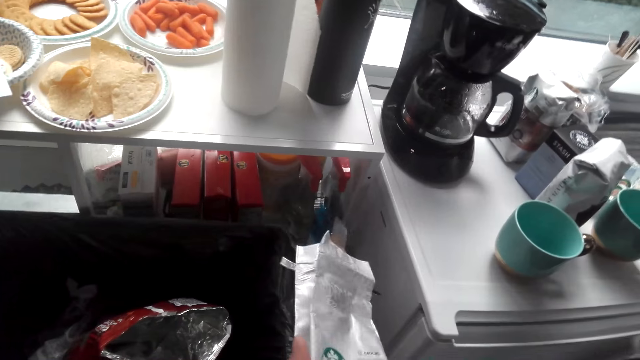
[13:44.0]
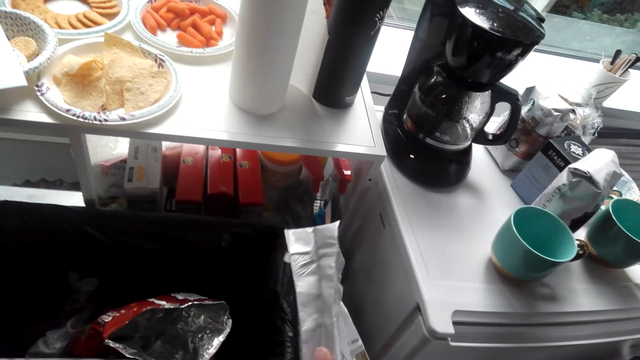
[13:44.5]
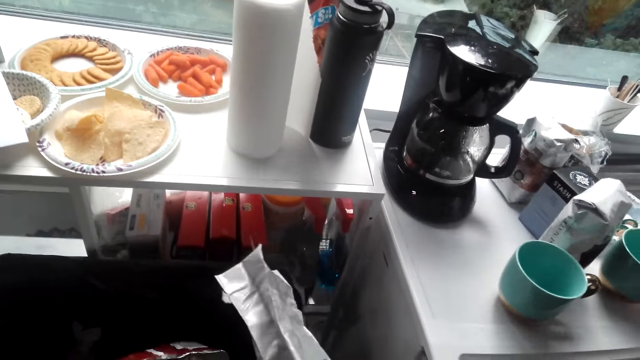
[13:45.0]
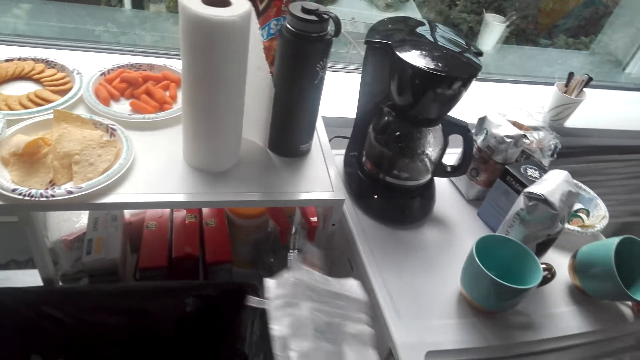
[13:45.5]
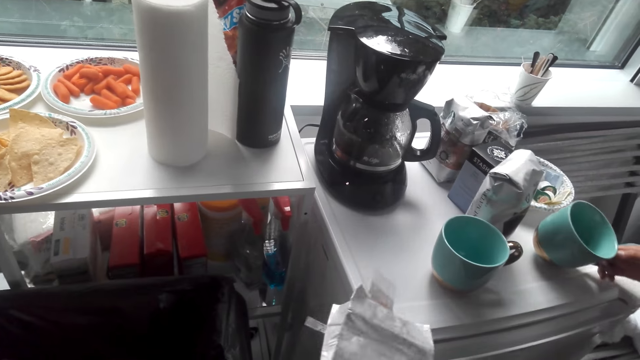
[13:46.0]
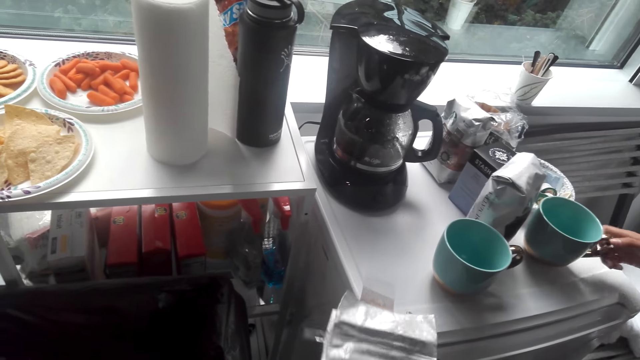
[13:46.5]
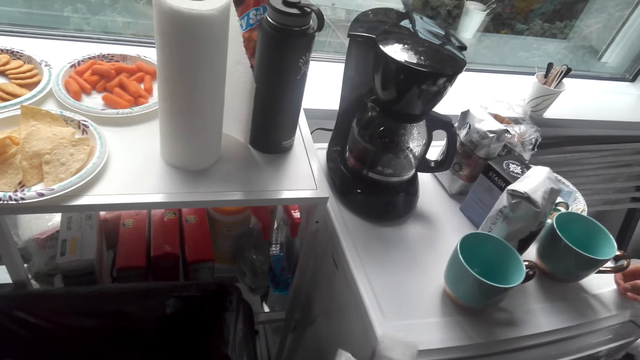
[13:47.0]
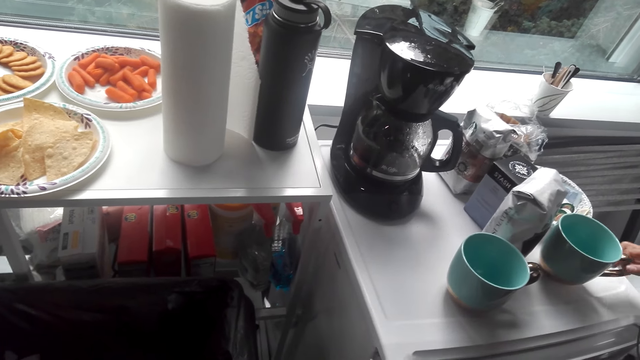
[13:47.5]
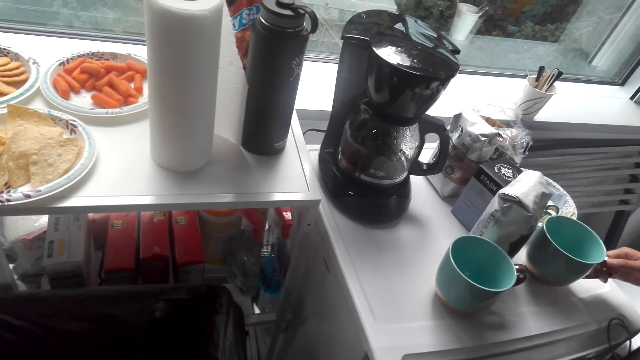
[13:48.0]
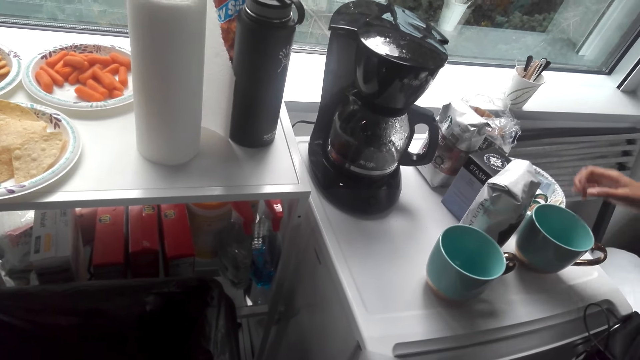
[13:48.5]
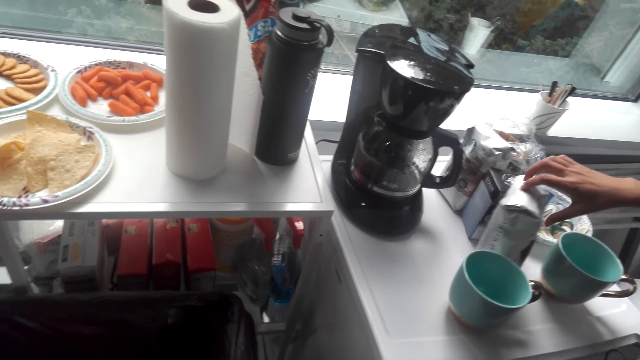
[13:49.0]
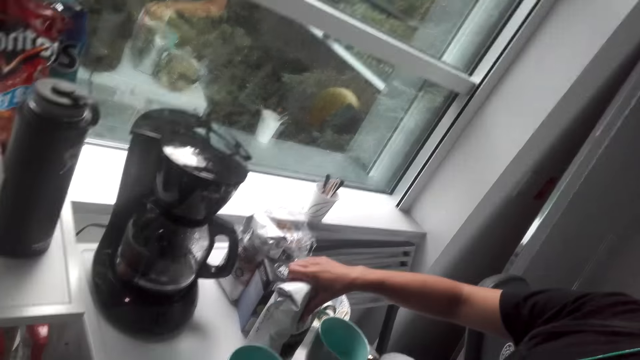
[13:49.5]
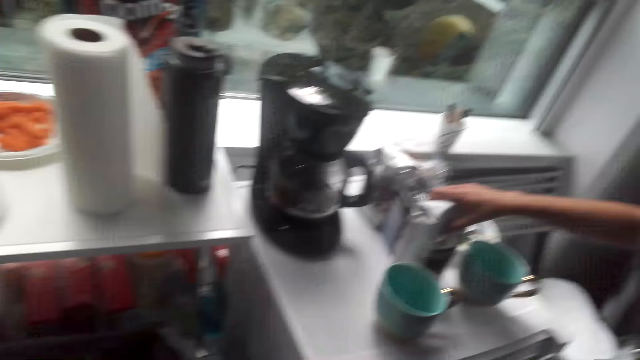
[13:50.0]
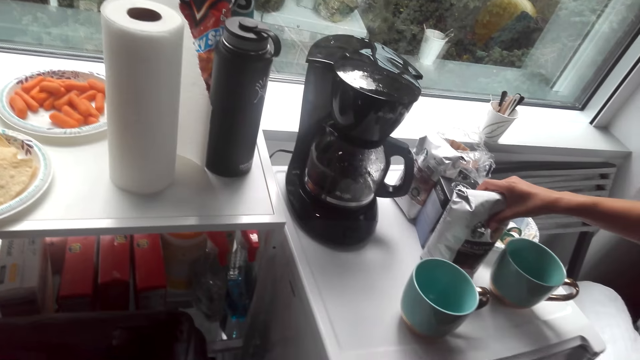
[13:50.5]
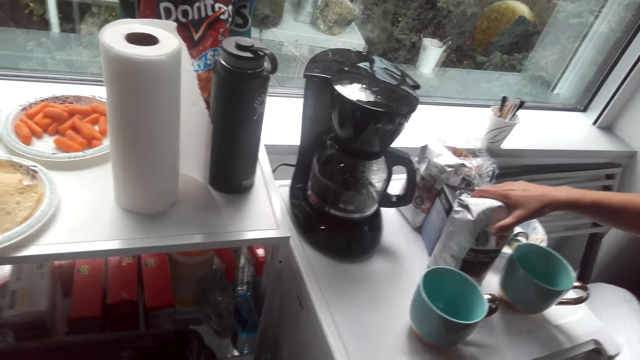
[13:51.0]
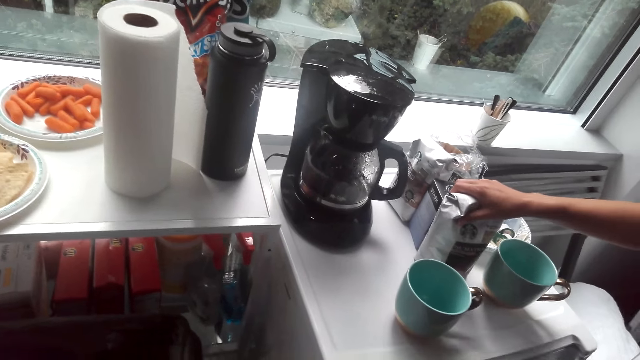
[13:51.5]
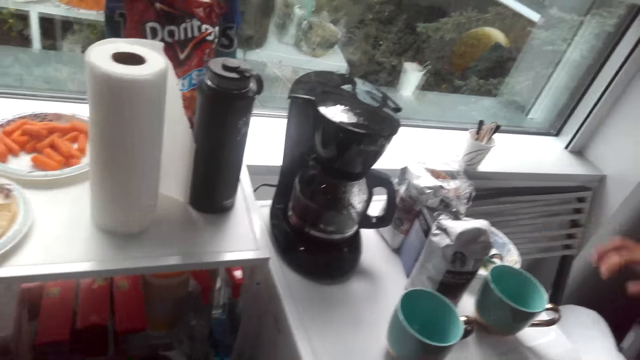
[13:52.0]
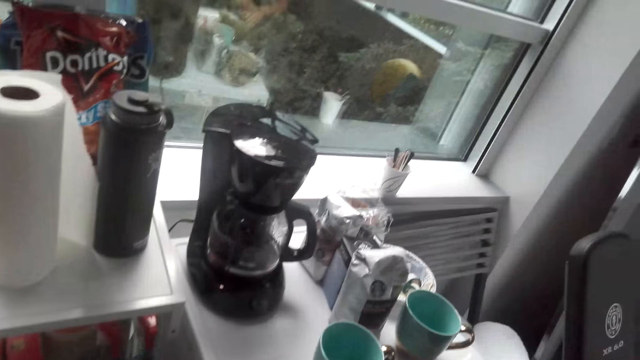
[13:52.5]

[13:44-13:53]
The camera wearer holds a paper or packet with the hand. A lady holds a cup. The camera wearer interacts with a woman. The lady holds the packet of coffee.

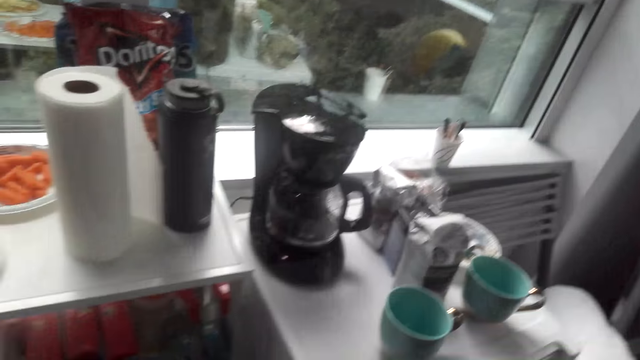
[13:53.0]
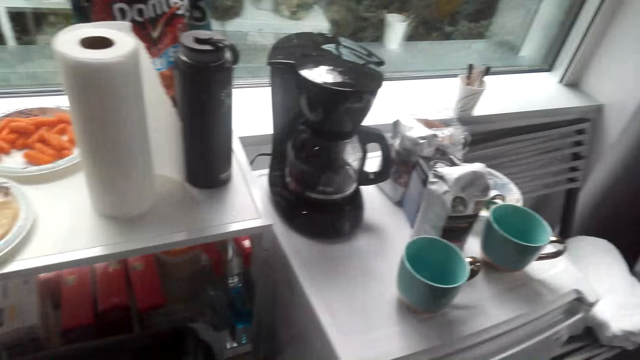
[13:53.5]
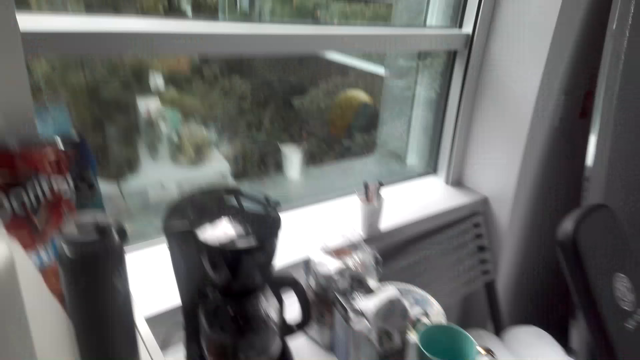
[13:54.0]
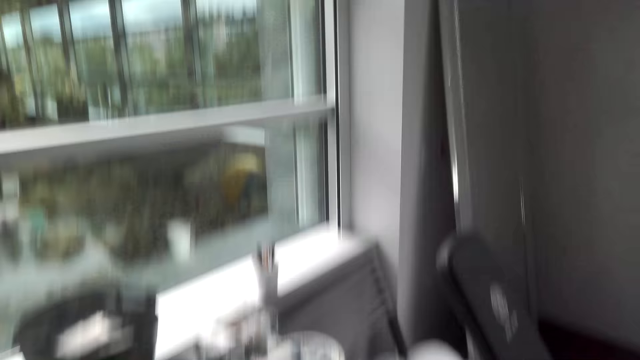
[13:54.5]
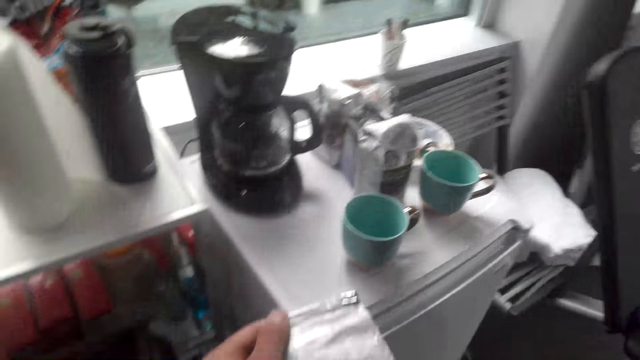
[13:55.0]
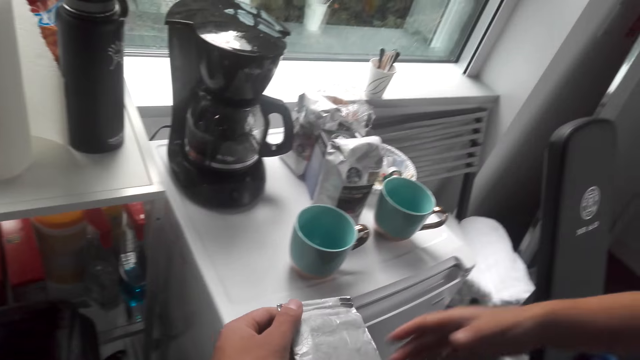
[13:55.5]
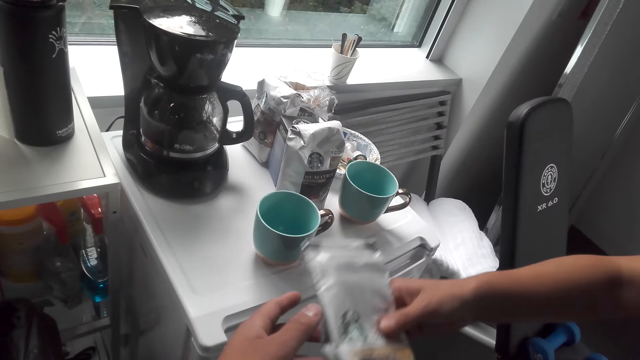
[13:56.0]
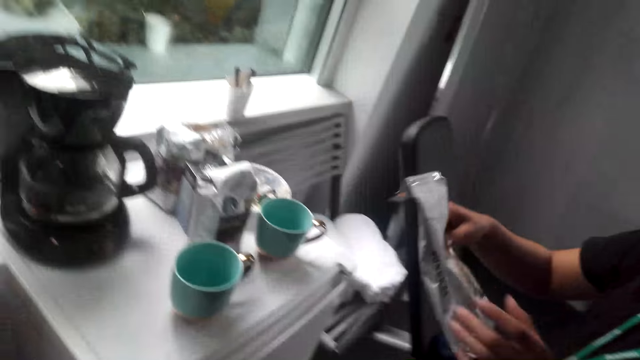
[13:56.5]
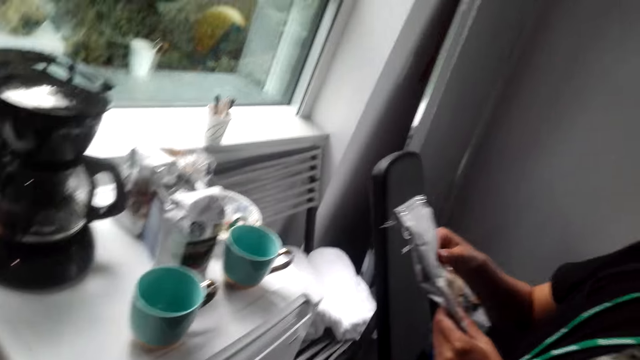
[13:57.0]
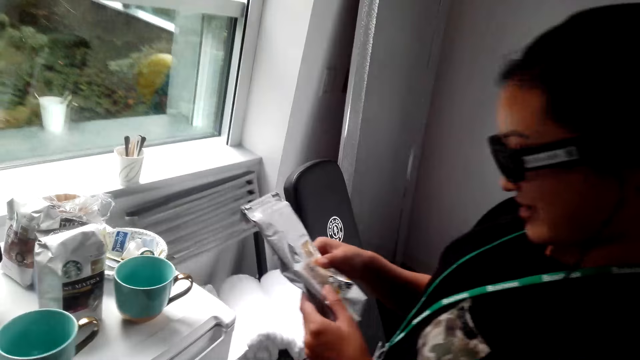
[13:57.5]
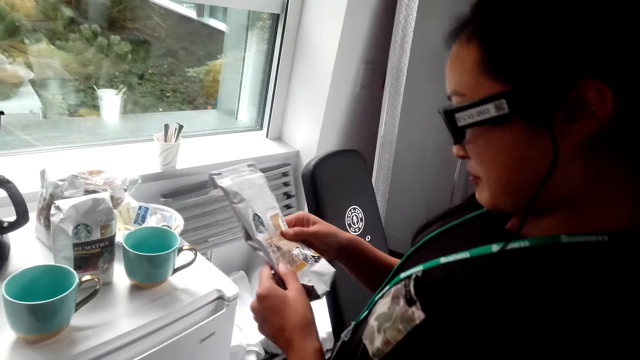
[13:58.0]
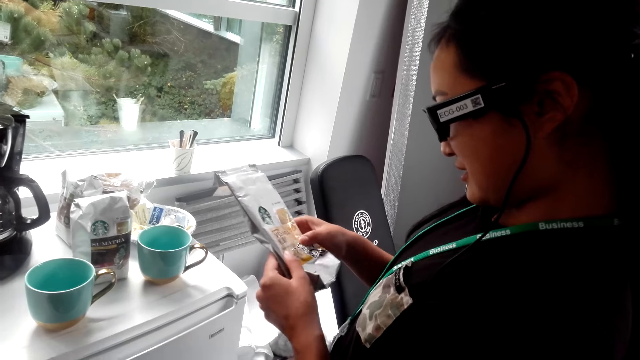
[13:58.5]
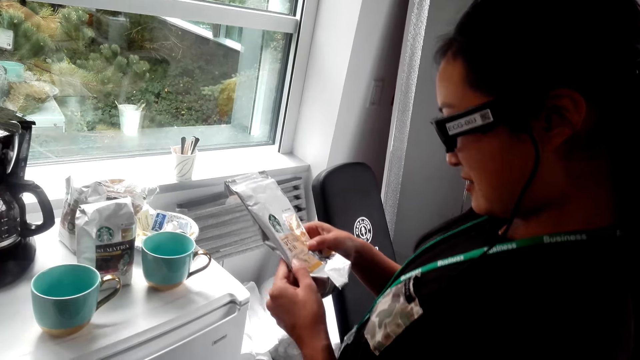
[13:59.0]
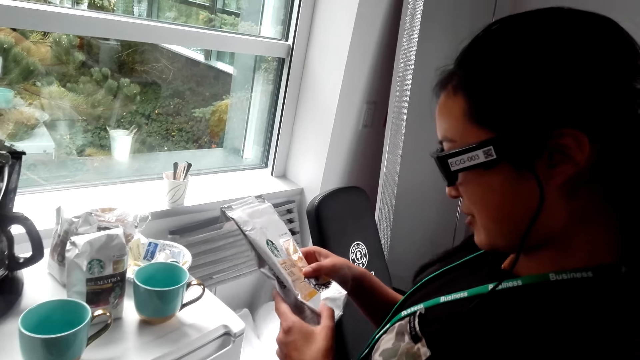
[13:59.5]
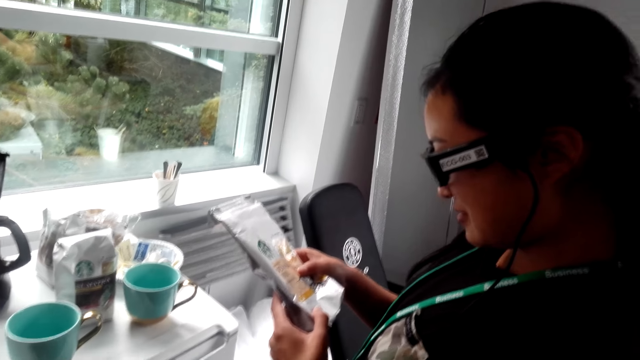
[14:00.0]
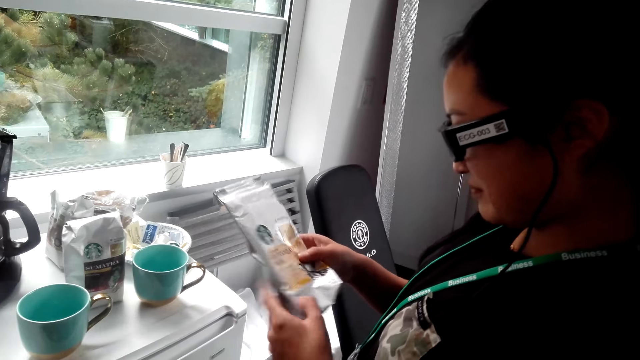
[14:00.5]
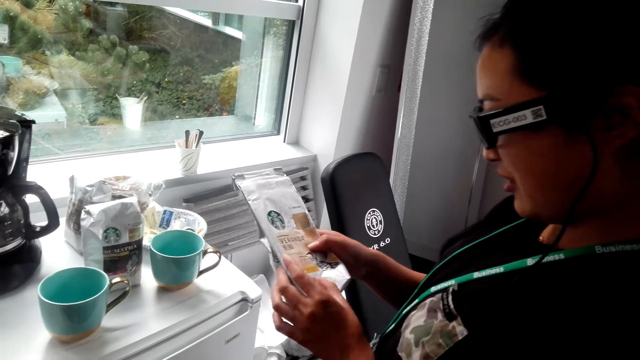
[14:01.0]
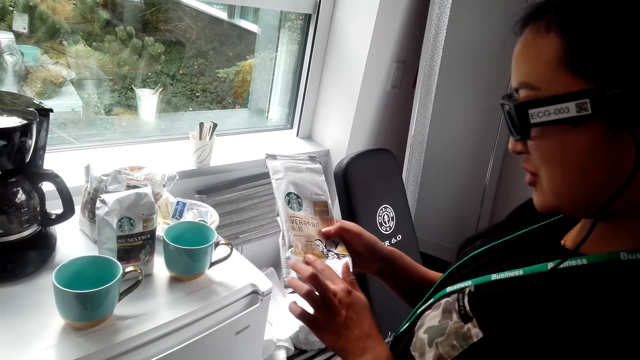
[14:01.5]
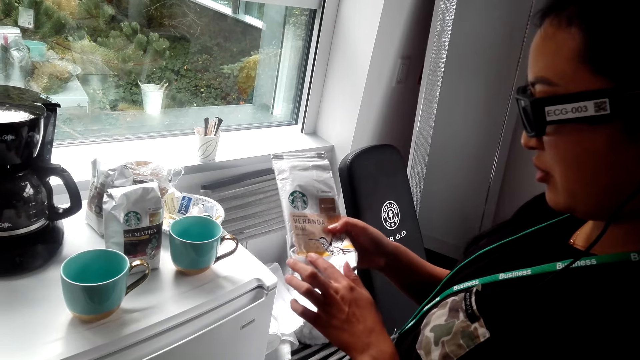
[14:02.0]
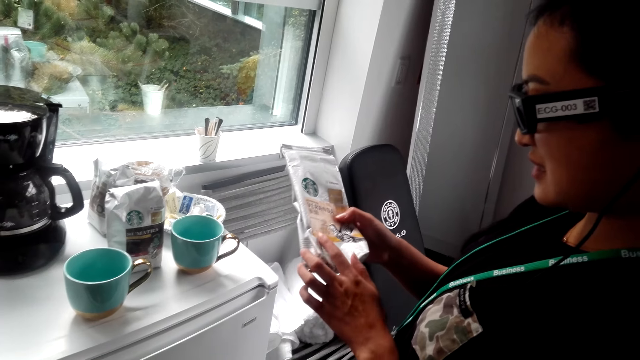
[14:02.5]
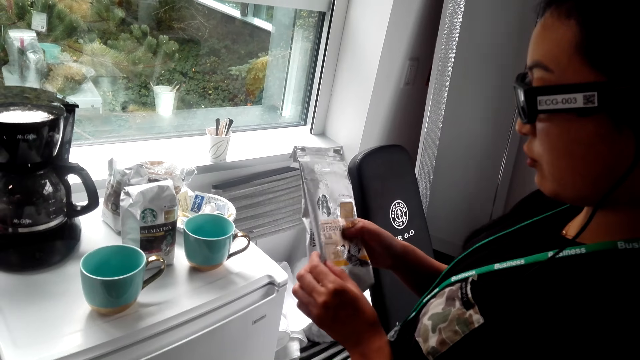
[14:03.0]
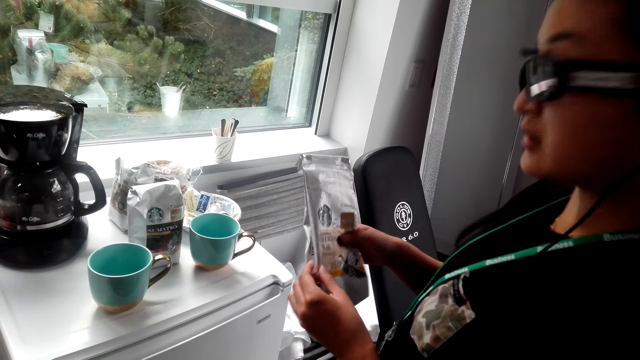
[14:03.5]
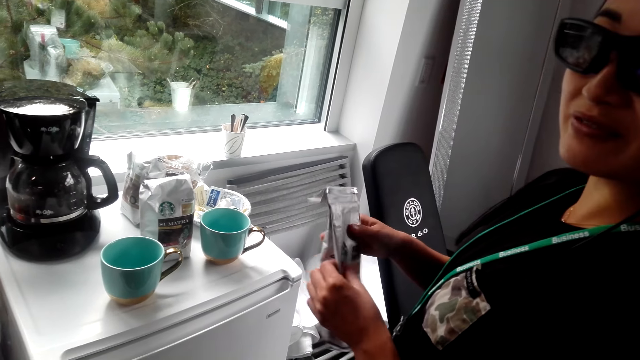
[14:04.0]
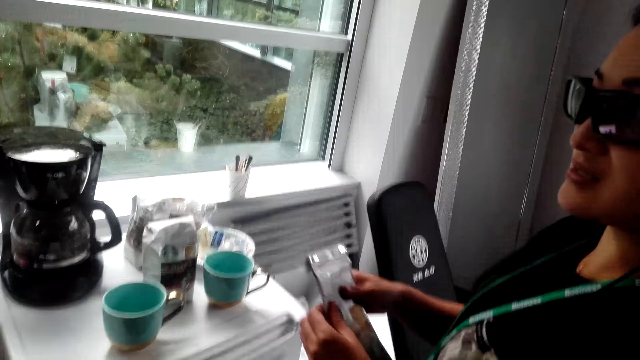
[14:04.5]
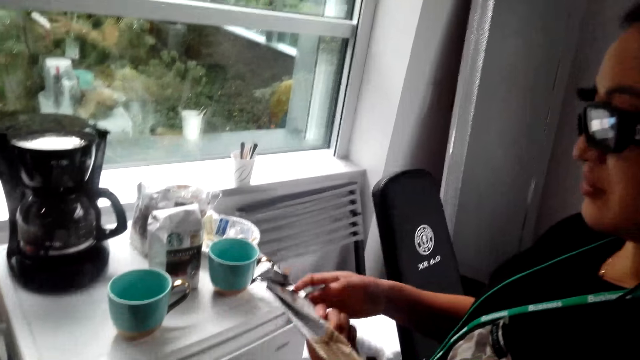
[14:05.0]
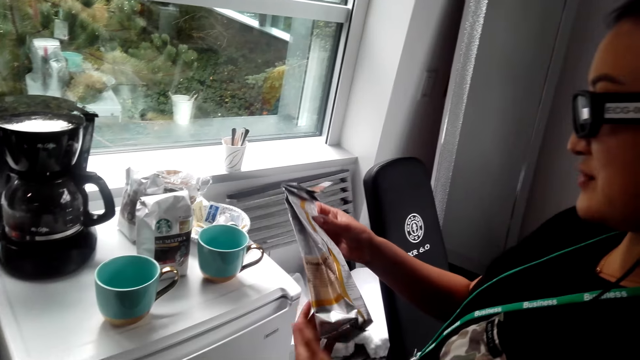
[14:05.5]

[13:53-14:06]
The camera wearer looks around the kitchen. They give a lady a packet of coffee. The lady takes the packet from the camera wearer. The lady looks at the packet of coffee and interacts with the camera wearer.
